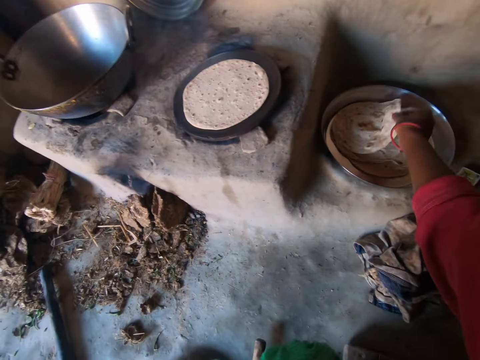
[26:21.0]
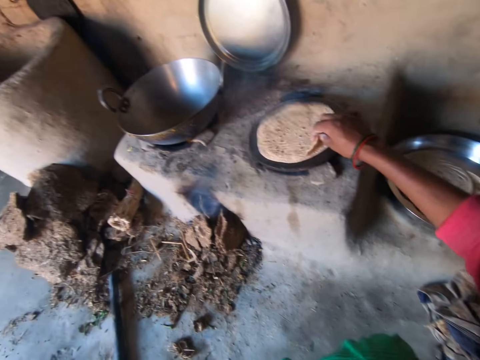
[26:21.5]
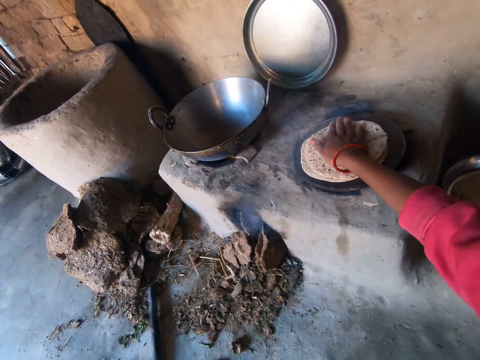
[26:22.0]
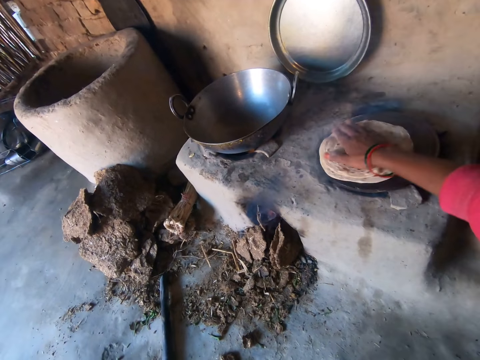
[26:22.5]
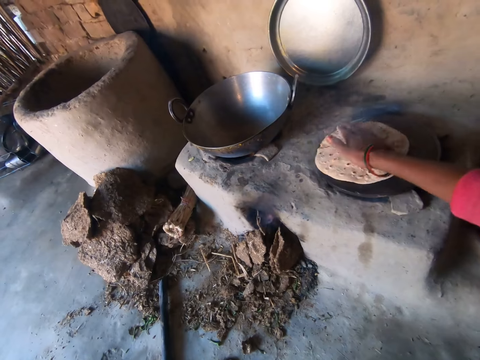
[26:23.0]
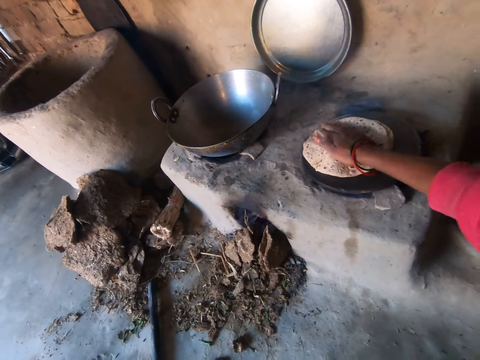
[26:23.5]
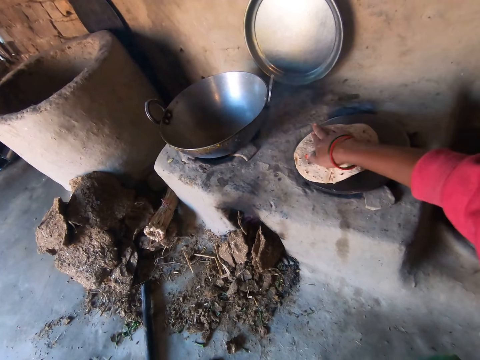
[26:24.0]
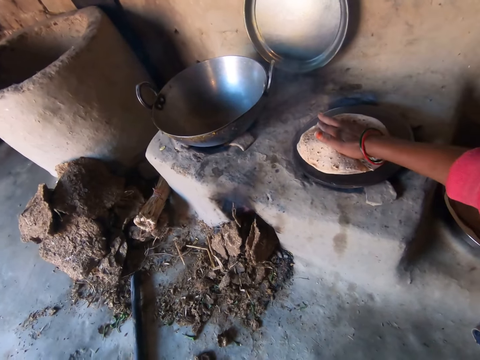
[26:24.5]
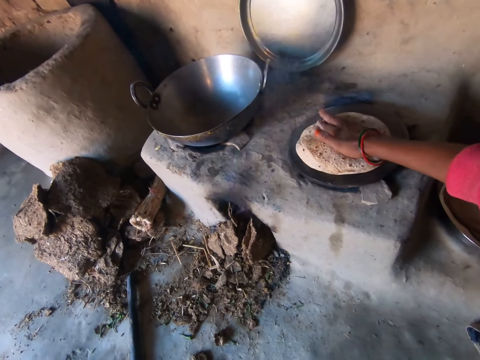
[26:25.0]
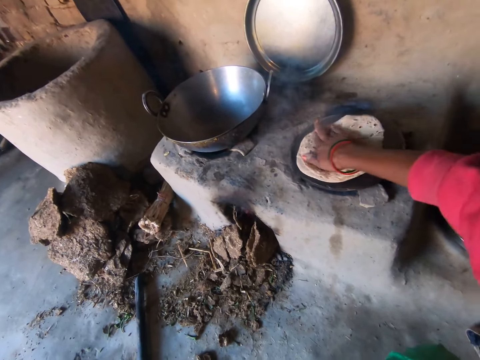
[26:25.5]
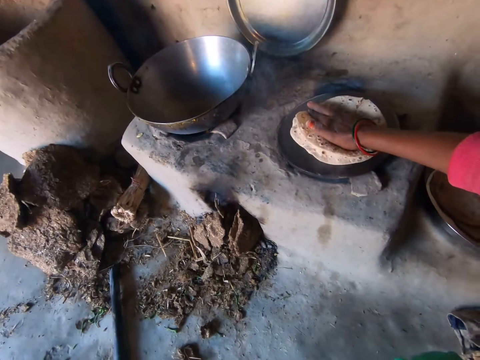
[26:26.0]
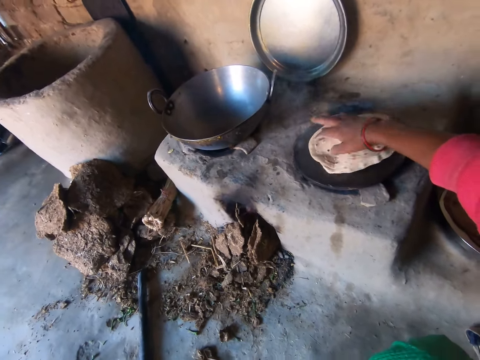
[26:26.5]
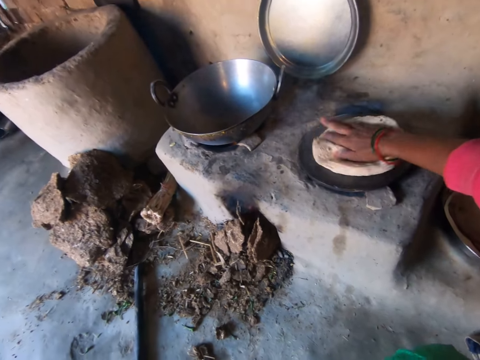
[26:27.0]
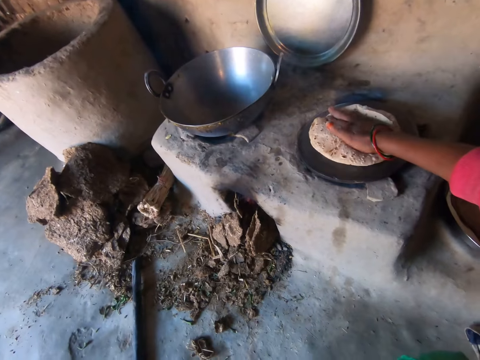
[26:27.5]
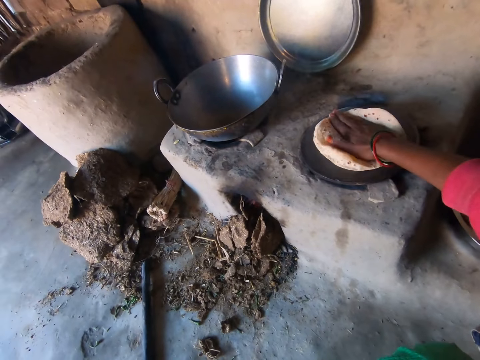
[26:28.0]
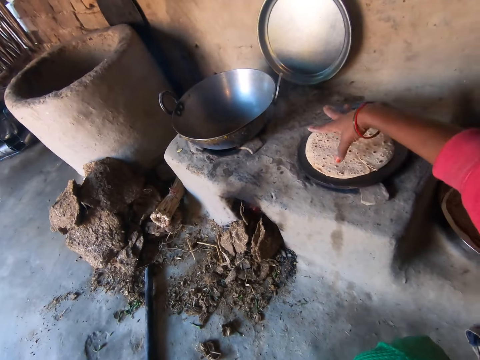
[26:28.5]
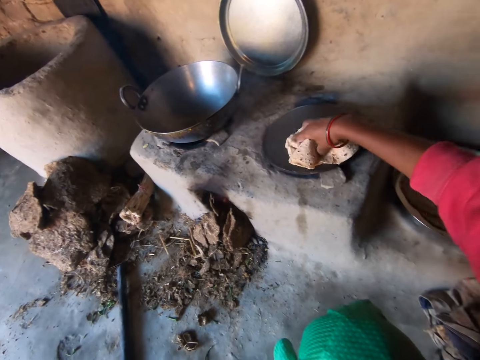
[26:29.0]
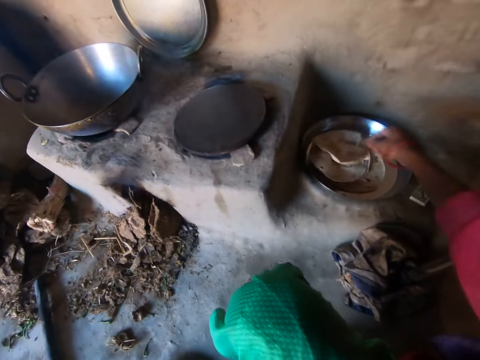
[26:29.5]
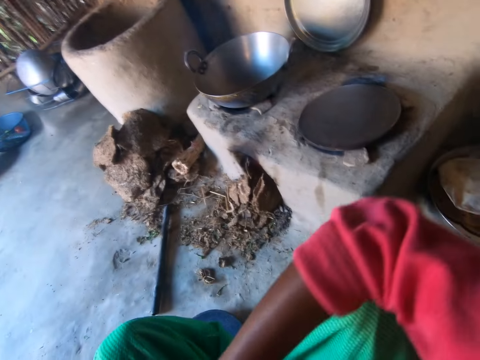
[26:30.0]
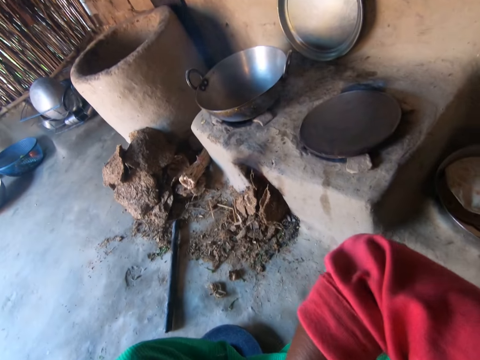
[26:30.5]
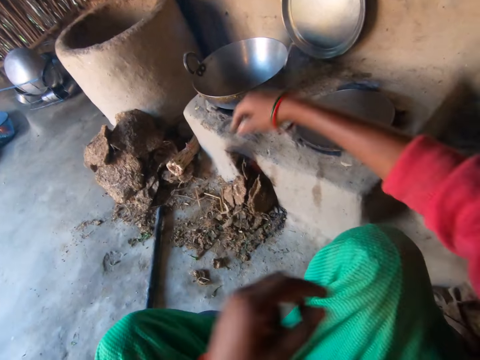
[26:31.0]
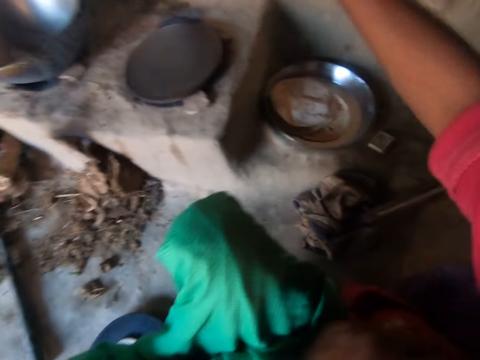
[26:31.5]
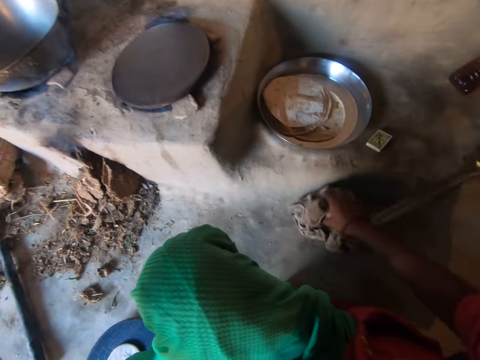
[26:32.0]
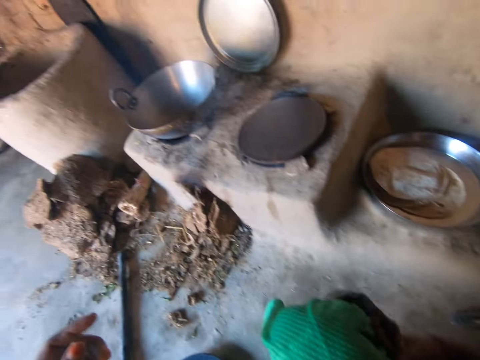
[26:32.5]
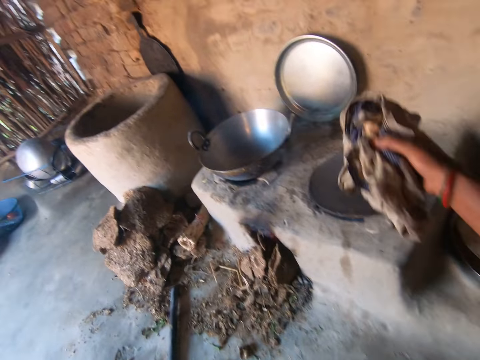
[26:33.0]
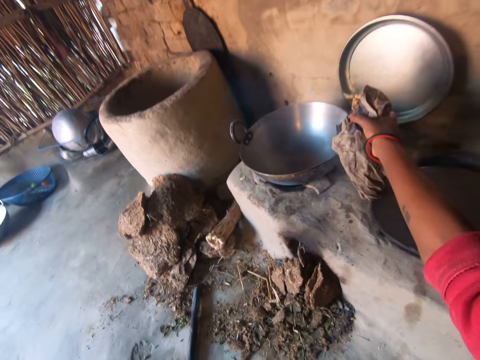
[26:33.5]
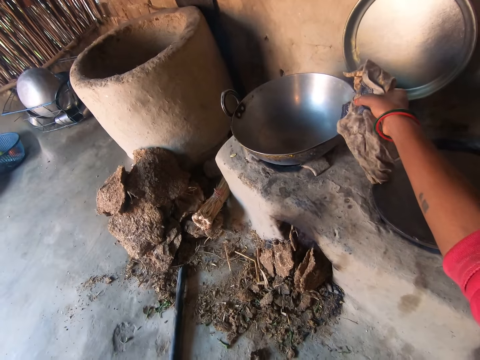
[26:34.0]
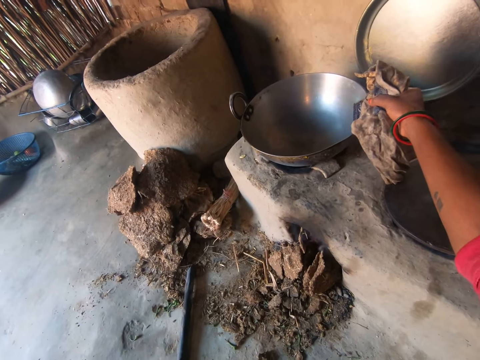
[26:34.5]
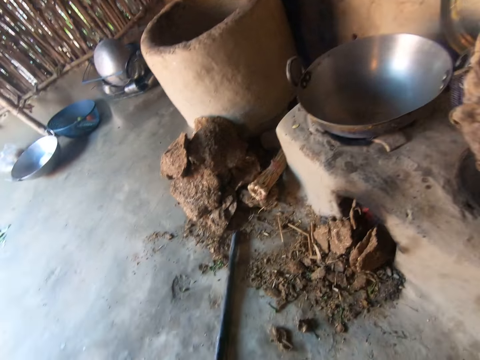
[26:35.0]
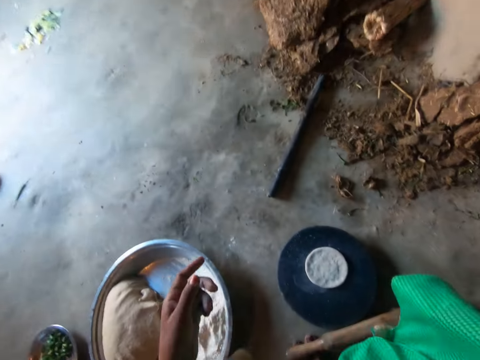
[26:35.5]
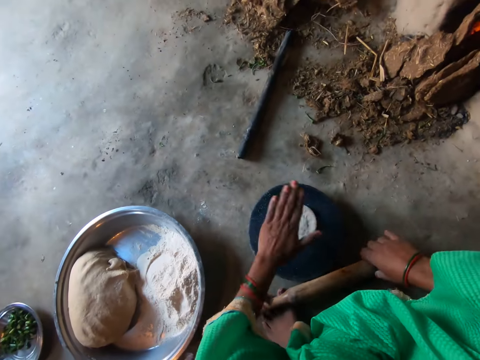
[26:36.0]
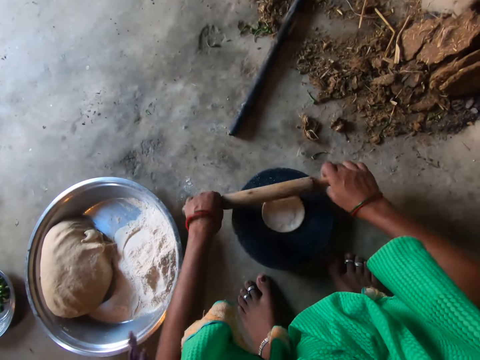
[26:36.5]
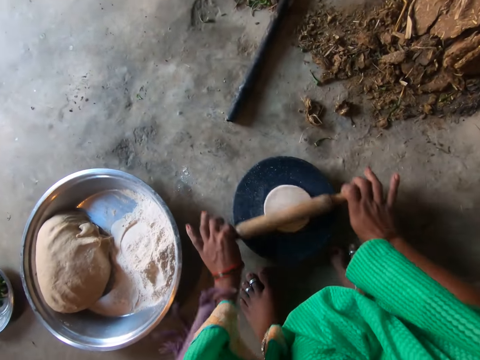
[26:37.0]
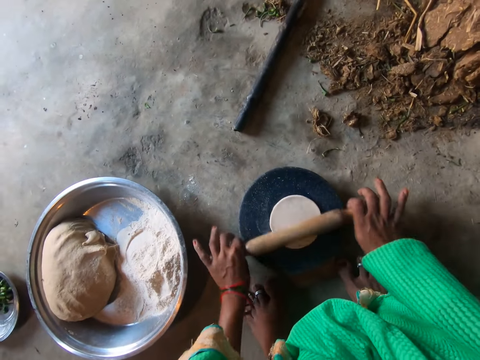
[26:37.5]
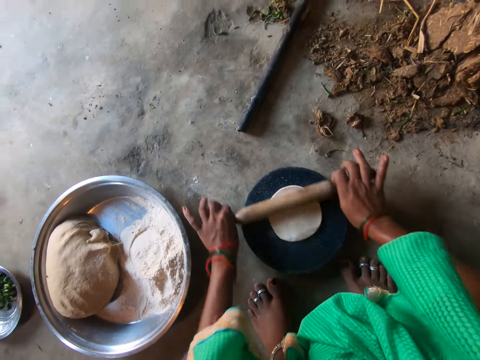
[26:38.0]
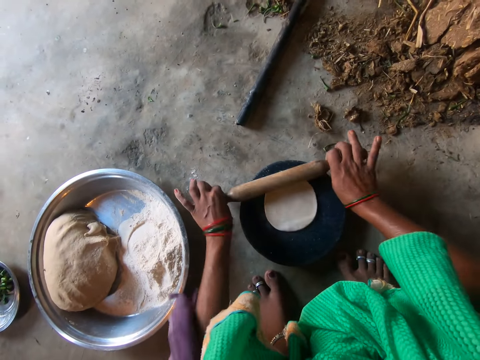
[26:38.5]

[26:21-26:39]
The camera wearer takes a chapati or flat bread on a second tray with her right hand. She places the chapati on the chapati on the pan. She rotates the chapati with her right hand. She makes the flat bread. She carries the chapatis on the pan. She collects the flat bread. She drops the chapatis on the second tray. She adjusts her cloth's right hand sleeve with her left hand. She pulls up her sleeves. She takes the rag on the floor with her right hand. She adjusts the pot on the stove with the rag in her right hand. She holds another cooking pan. She takes the rolling pin on her feet with her right hand. She rolls the dough on the flat board with the rolling pin.

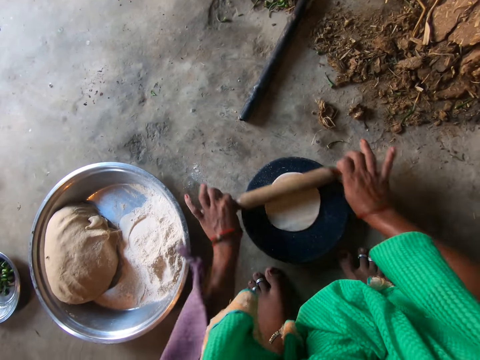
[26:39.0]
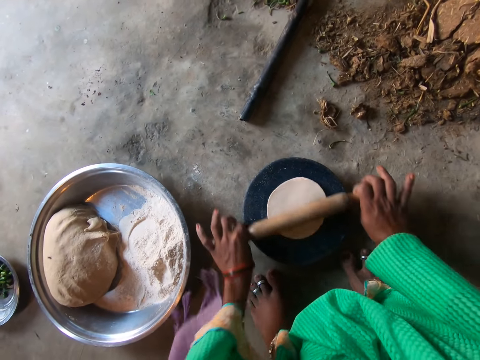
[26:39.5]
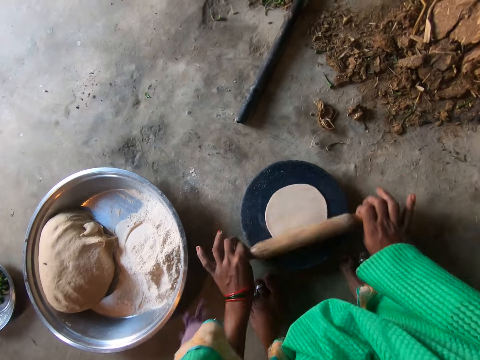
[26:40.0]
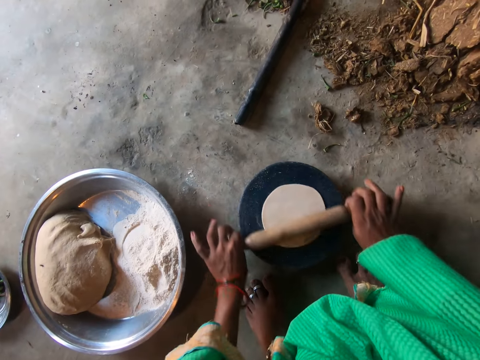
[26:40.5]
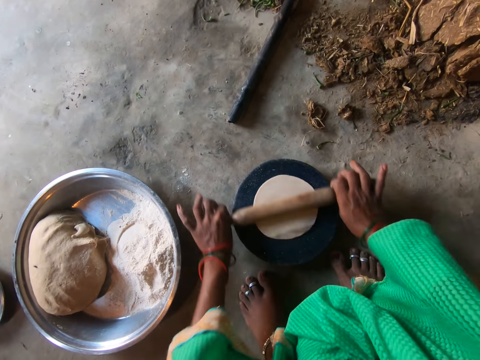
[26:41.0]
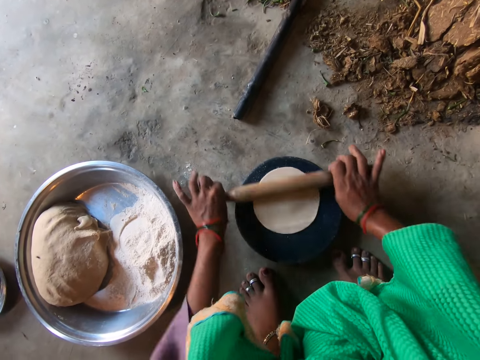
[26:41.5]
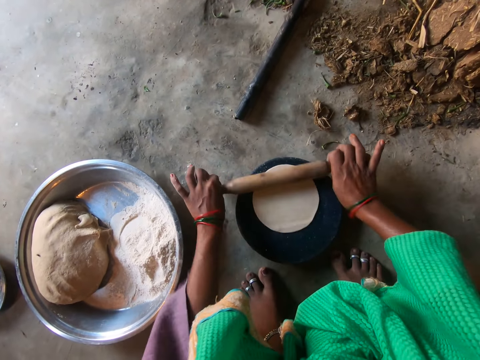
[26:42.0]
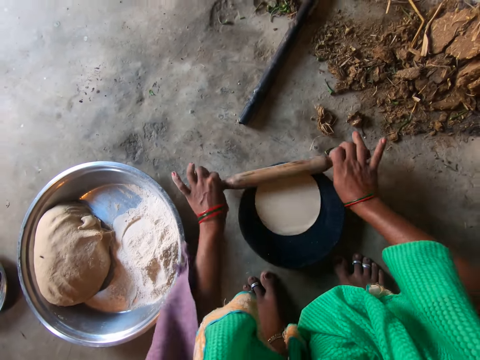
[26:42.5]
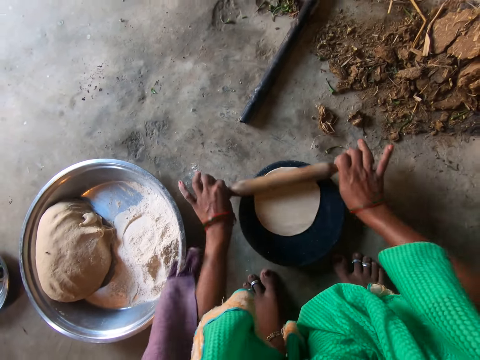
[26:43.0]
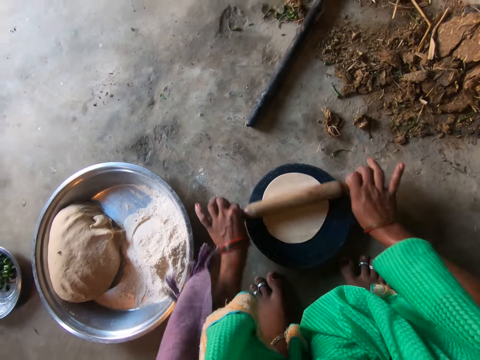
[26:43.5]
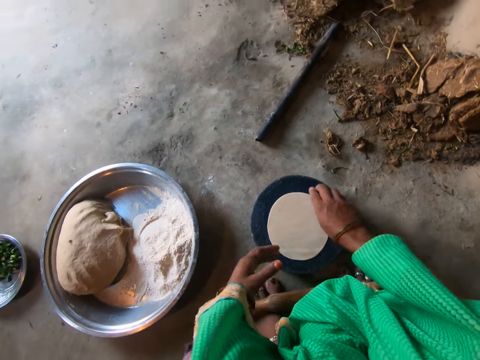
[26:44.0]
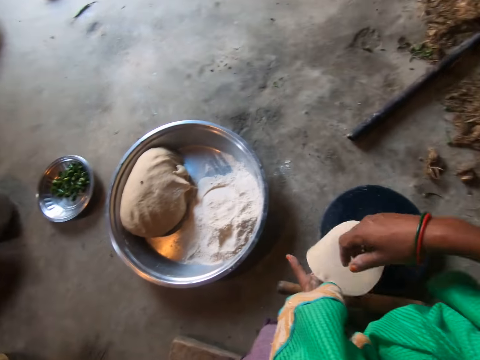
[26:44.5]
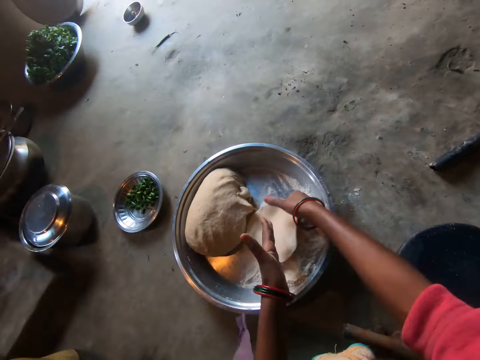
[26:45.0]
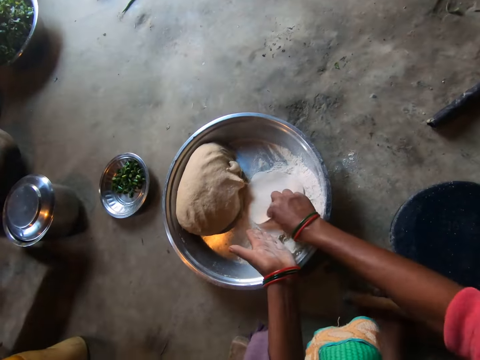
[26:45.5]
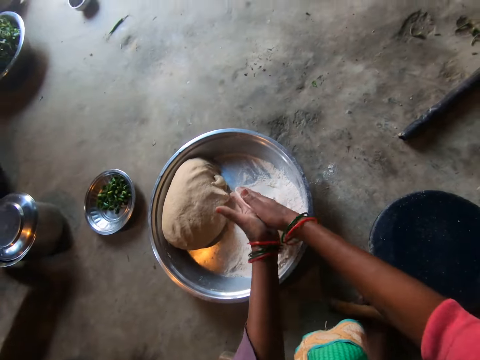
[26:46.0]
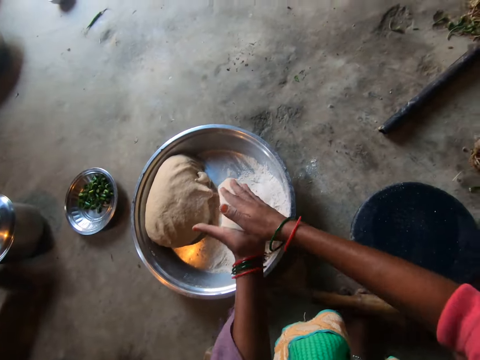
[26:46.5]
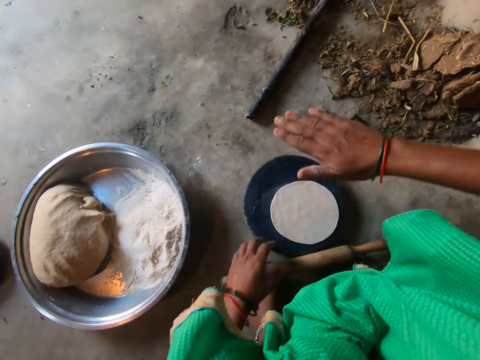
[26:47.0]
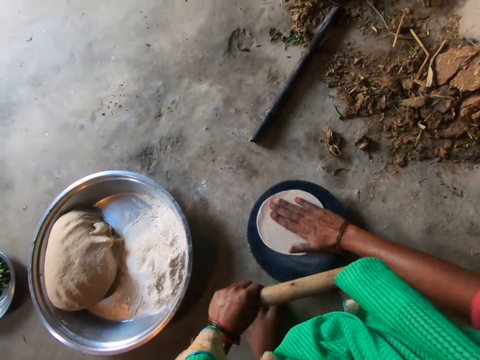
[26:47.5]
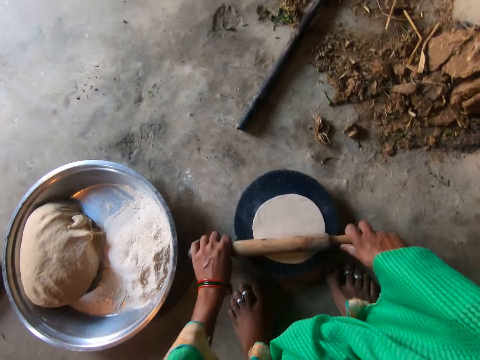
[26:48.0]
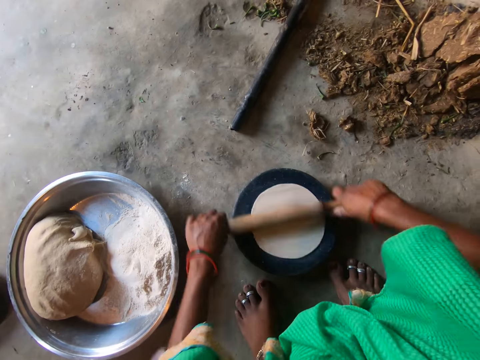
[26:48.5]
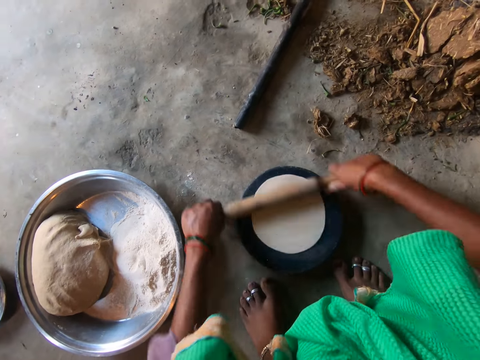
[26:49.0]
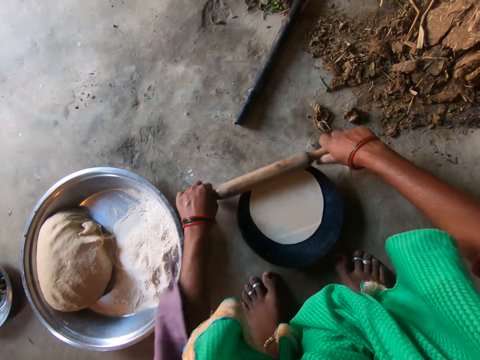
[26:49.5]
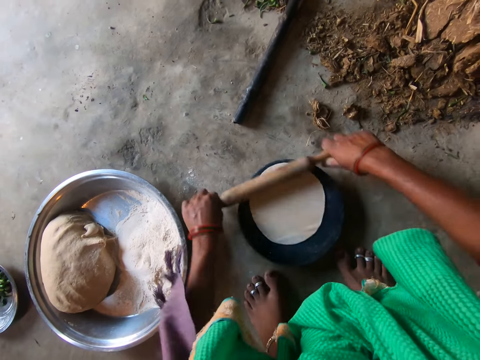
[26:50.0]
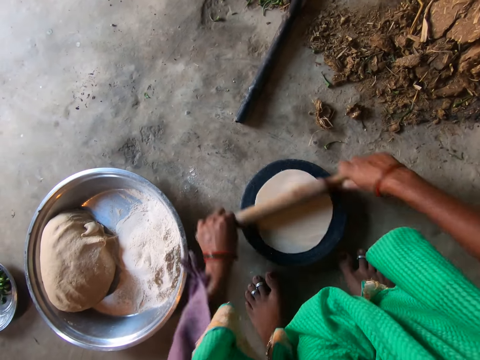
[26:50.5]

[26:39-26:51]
The camera wearer takes the dough on the flat board with her right hand. She places the dough on her left hand. She drops the dough on the flour on the first tray. She flattens the dough with both hands. She makes the dough. She drops the dough on the flat board. She grabs the rolling pin on her feet with her left hand. She rotates the dough on the flat board with her right hand. She makes the dough. She rolls the dough on the flat board with the rolling pin.
